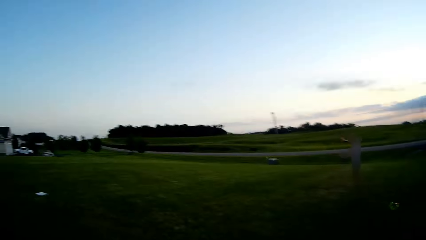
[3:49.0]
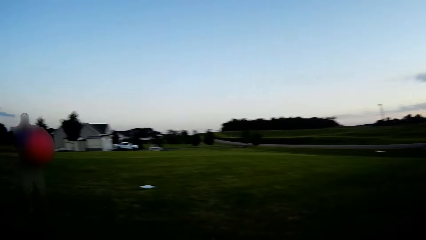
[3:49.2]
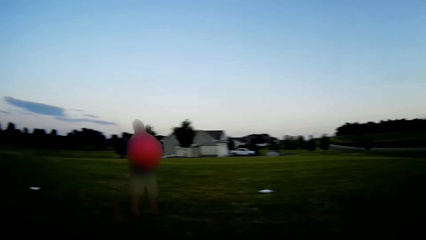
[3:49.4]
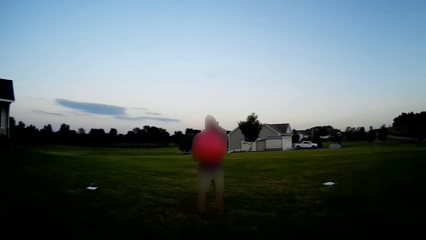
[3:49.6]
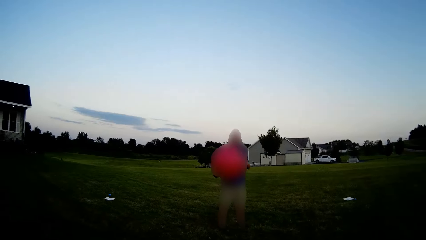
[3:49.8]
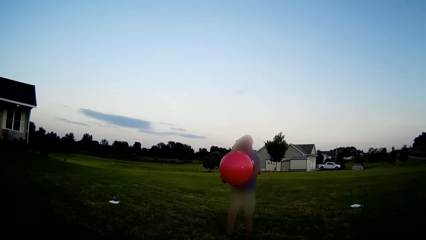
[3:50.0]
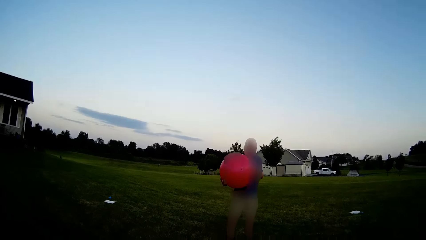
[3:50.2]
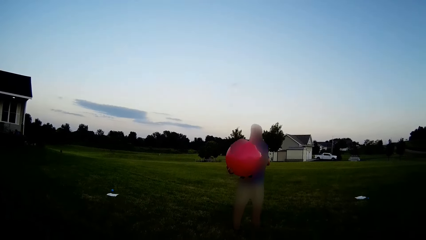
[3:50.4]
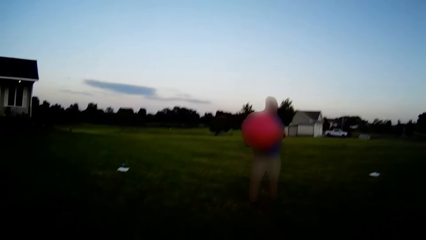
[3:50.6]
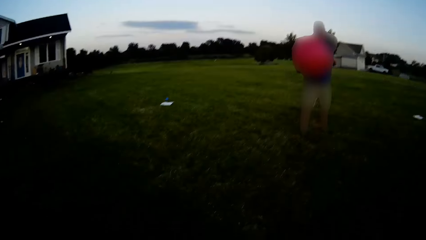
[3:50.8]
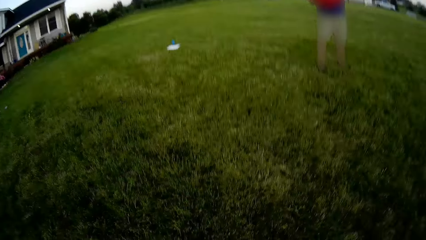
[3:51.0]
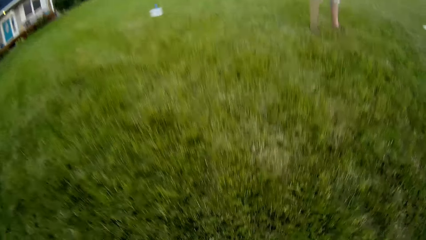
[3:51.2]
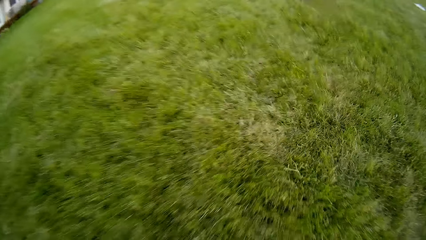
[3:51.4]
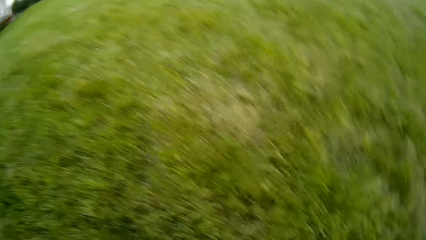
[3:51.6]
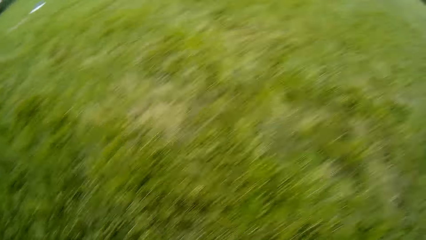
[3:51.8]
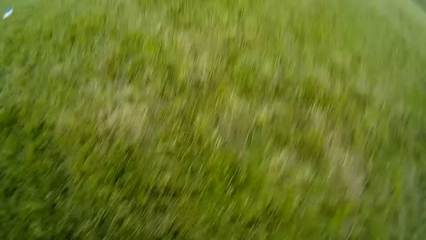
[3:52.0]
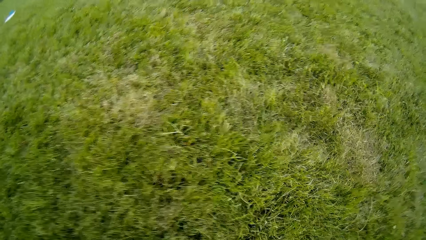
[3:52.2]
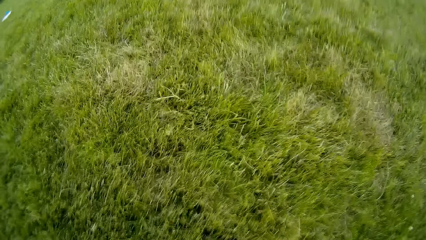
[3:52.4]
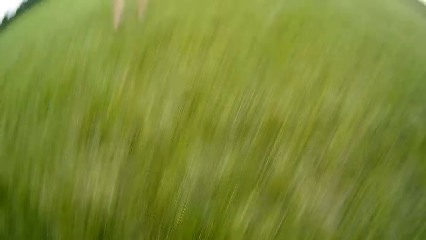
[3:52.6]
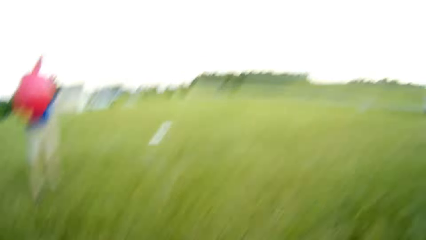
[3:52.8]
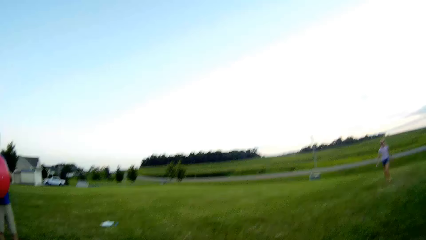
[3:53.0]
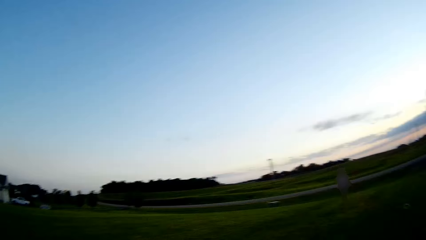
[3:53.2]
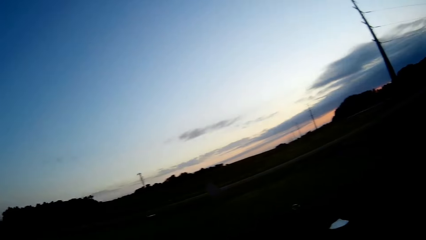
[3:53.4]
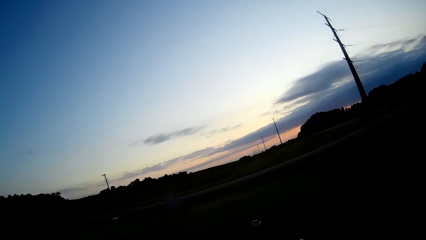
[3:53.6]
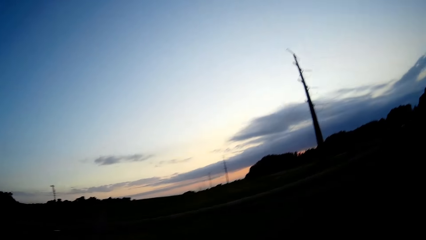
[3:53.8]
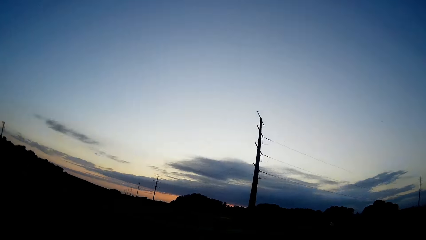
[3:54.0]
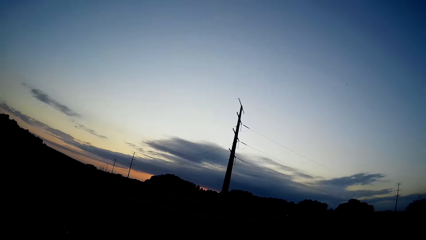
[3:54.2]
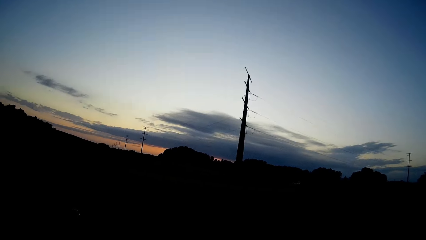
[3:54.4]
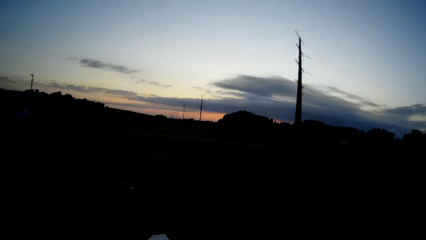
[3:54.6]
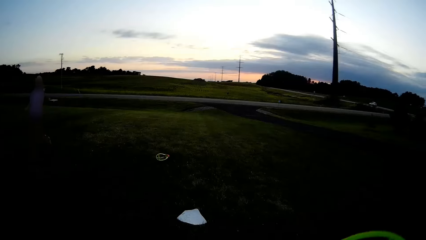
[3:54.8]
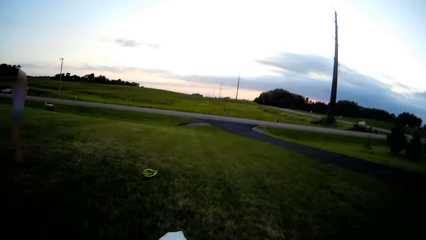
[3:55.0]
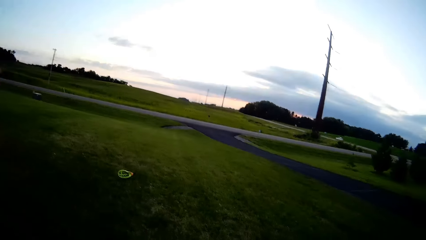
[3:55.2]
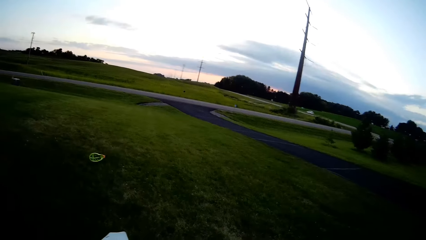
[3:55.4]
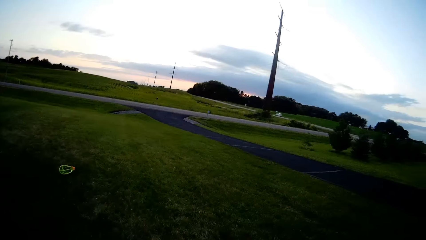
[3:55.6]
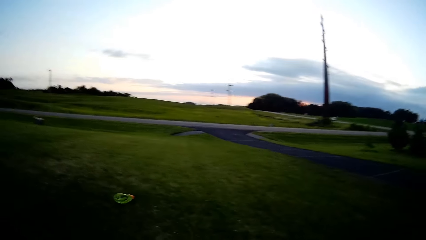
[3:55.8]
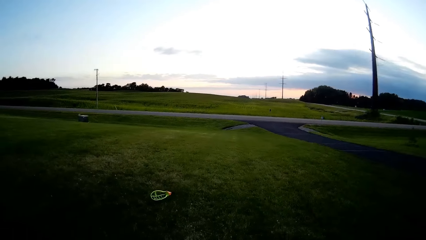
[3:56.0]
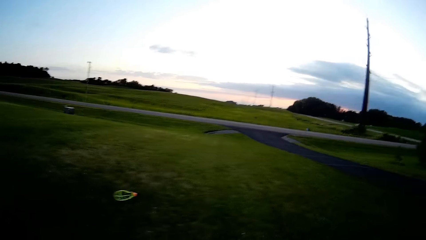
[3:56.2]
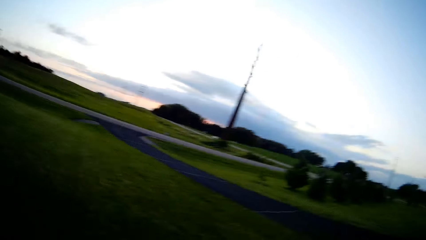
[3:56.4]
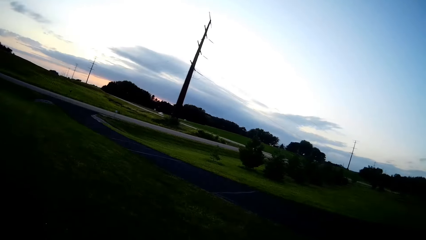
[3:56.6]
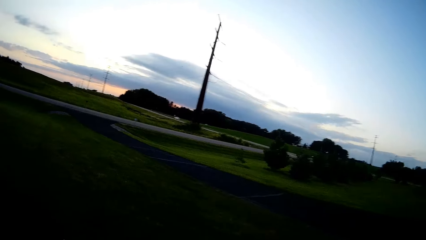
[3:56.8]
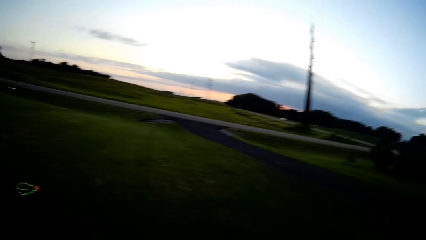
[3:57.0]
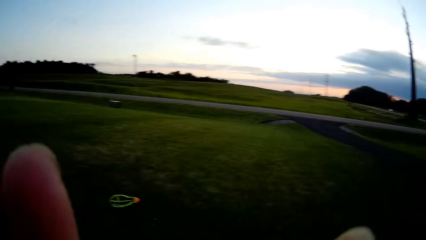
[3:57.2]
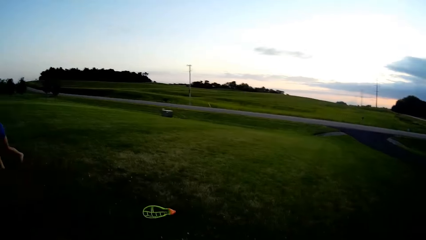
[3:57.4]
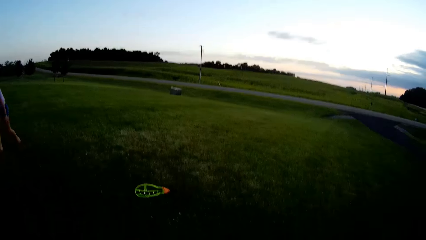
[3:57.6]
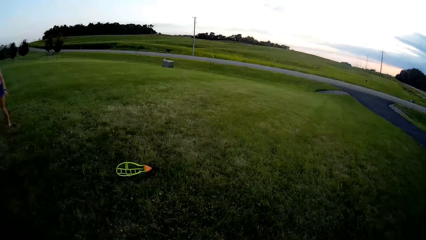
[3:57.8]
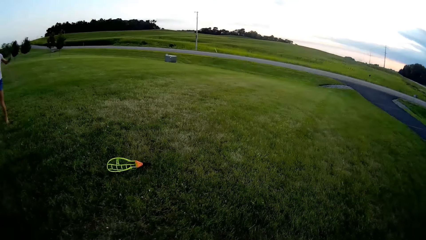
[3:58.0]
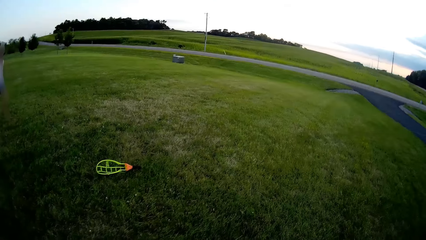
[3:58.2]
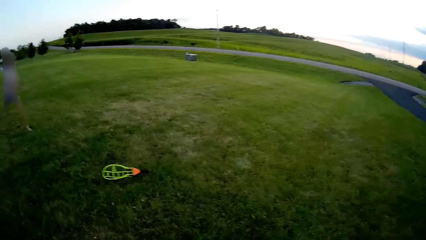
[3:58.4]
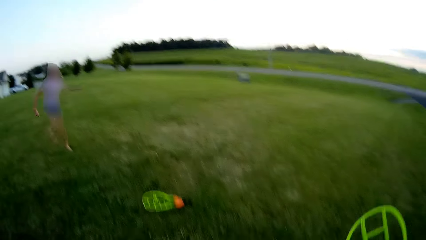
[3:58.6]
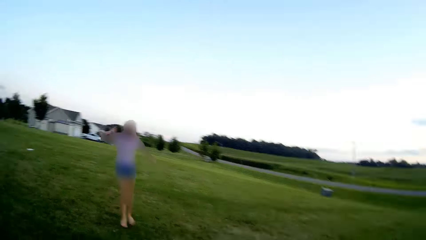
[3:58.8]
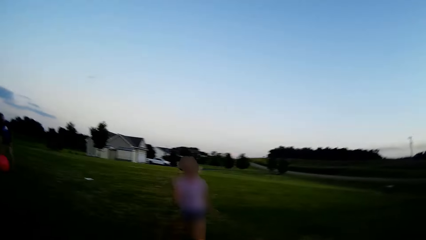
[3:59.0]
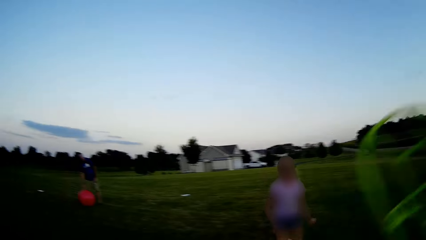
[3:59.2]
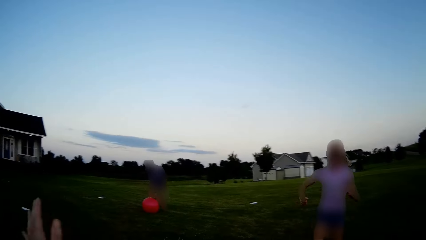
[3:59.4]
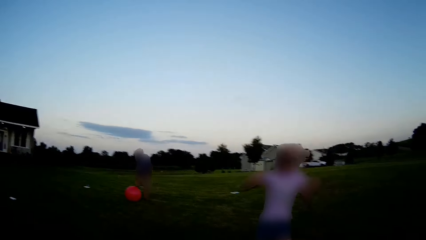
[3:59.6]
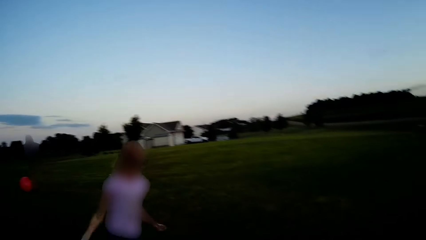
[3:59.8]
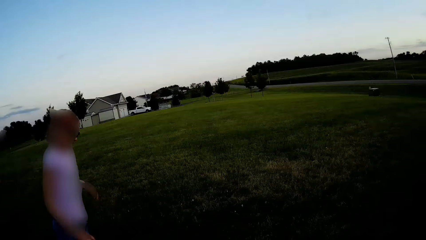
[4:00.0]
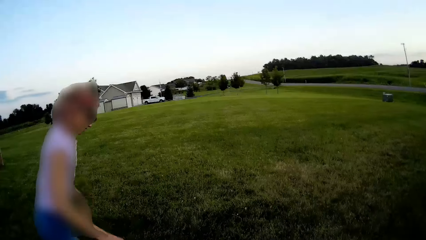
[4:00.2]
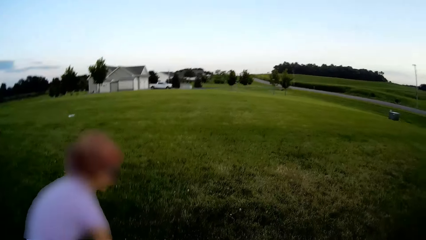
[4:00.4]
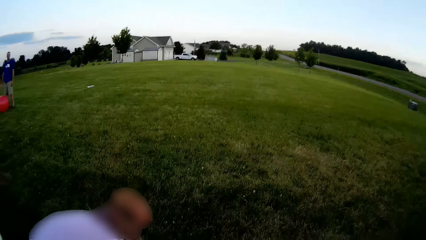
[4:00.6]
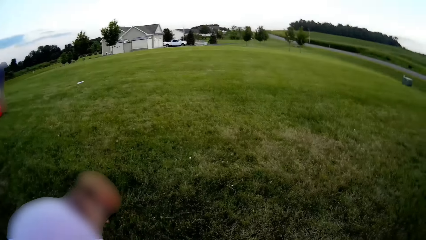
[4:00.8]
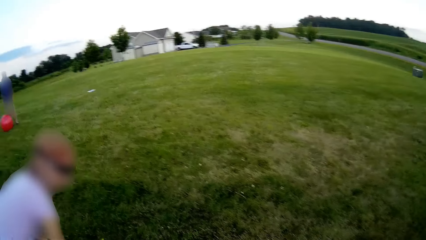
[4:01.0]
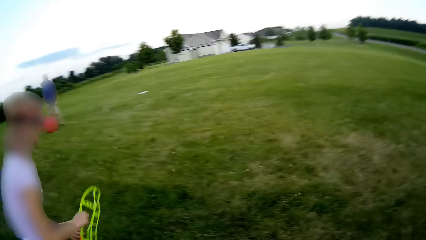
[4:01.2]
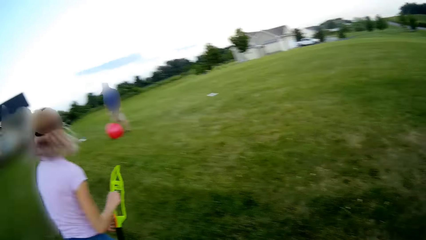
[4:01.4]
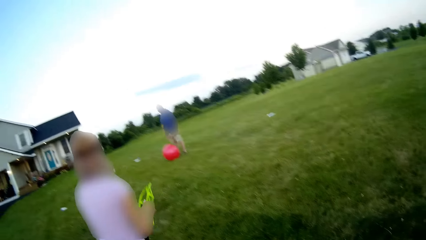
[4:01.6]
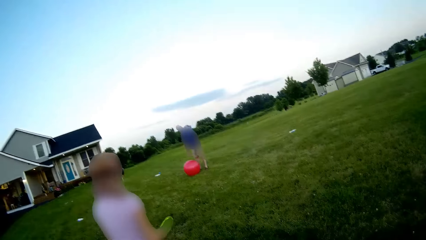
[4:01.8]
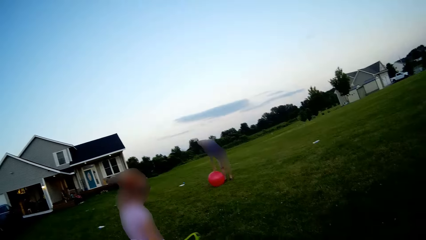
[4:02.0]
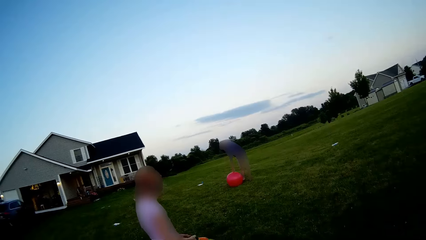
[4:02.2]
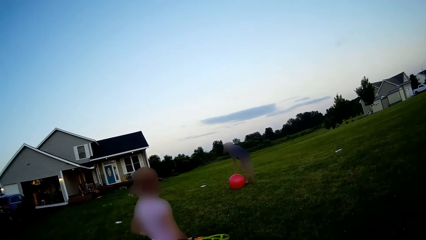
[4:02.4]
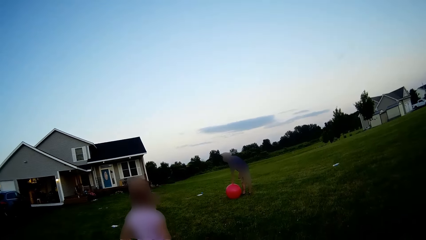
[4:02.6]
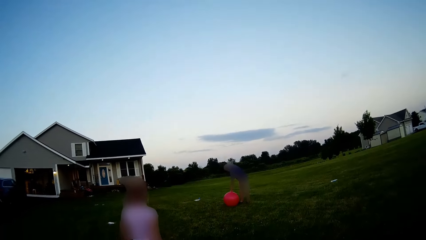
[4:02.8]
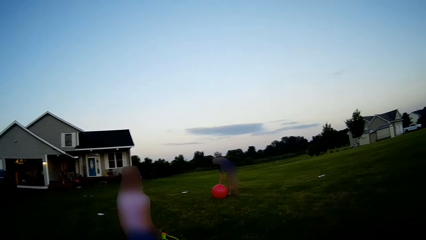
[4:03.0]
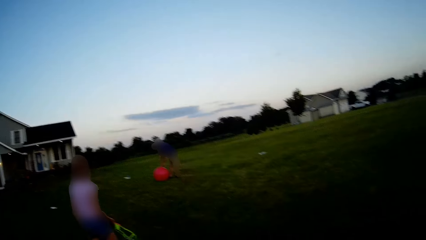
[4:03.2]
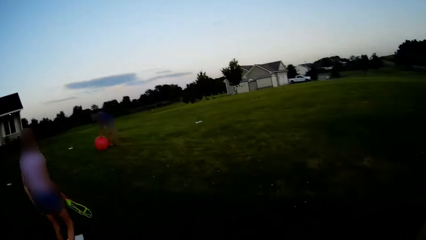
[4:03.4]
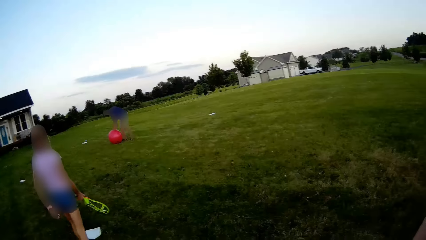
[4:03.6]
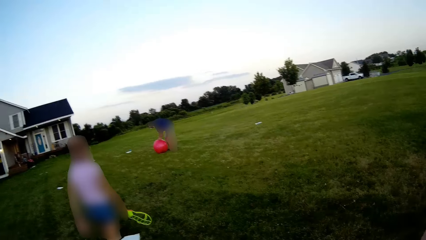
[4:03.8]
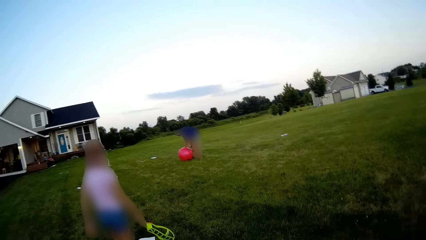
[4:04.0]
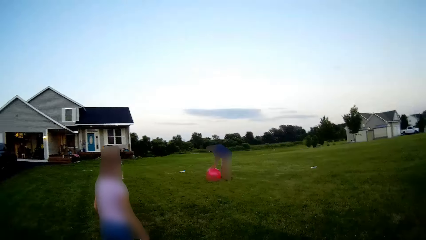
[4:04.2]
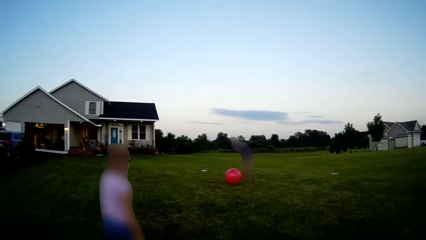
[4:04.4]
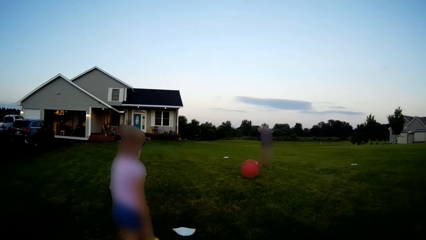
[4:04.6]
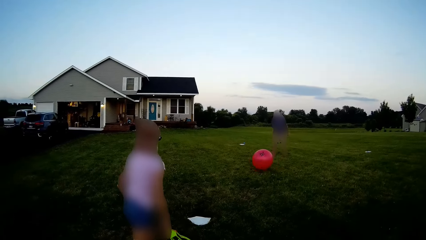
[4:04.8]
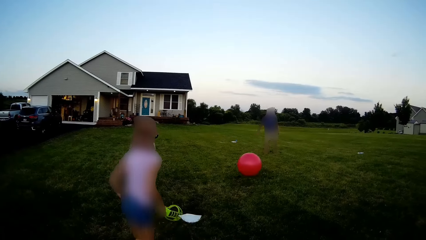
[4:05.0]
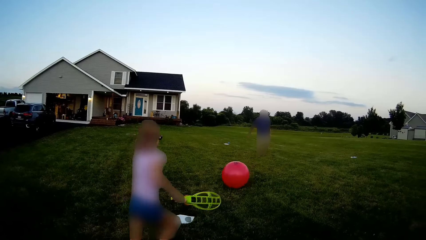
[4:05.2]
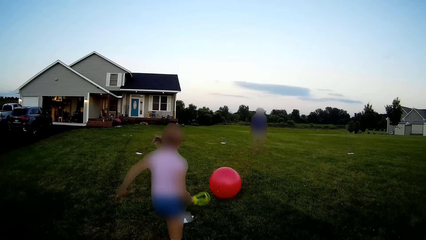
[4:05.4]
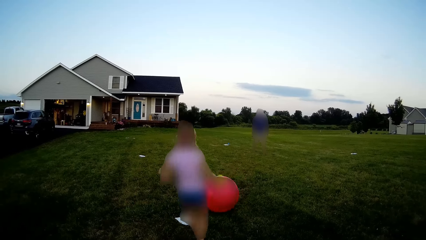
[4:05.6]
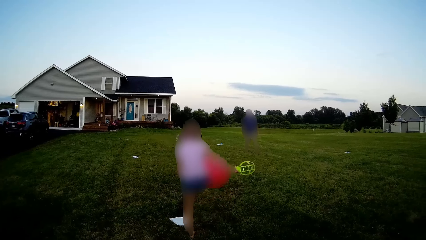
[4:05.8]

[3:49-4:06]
The camera wearer adjusts the camera.
